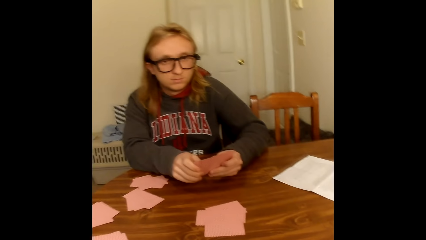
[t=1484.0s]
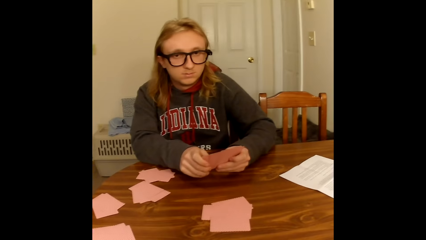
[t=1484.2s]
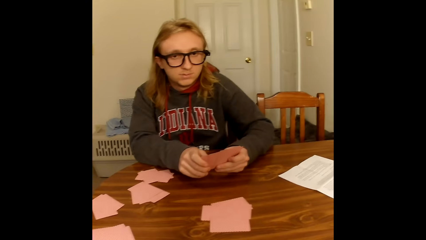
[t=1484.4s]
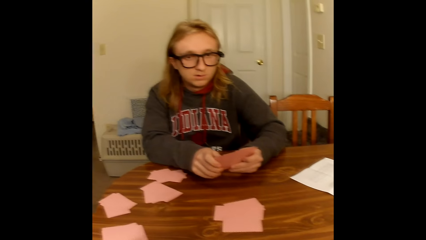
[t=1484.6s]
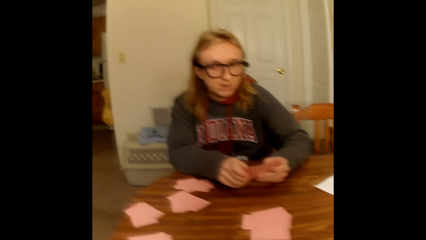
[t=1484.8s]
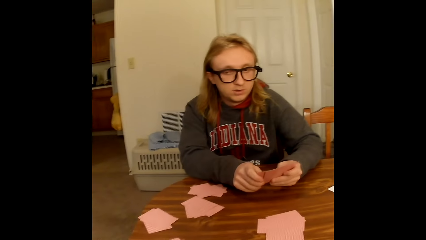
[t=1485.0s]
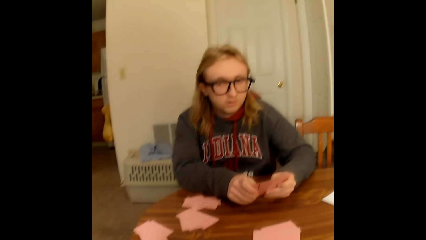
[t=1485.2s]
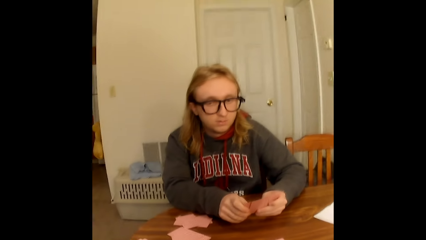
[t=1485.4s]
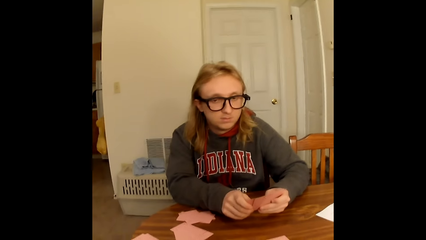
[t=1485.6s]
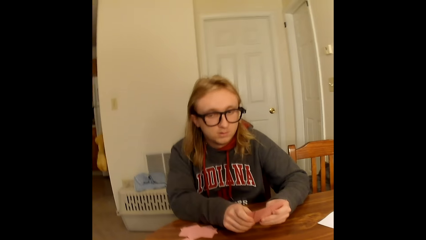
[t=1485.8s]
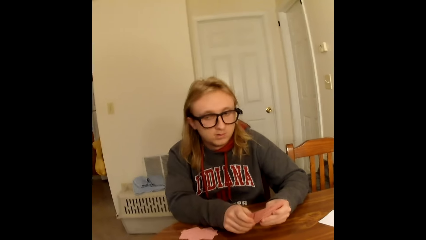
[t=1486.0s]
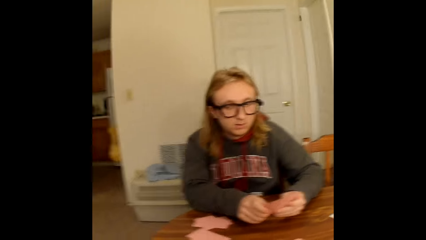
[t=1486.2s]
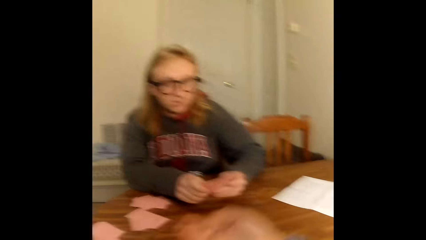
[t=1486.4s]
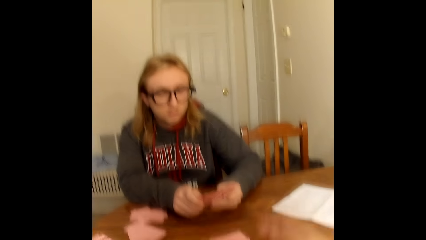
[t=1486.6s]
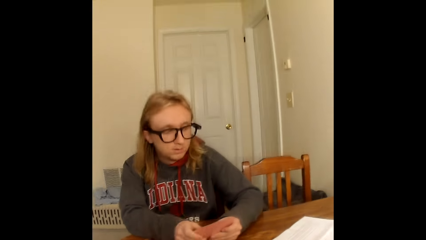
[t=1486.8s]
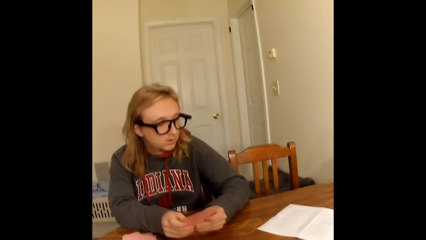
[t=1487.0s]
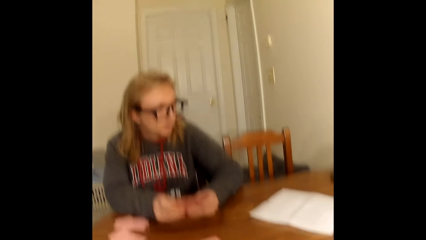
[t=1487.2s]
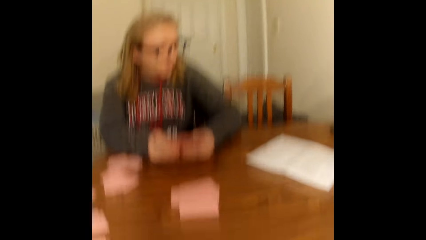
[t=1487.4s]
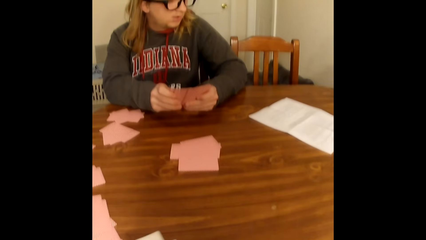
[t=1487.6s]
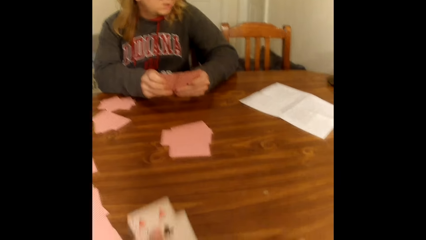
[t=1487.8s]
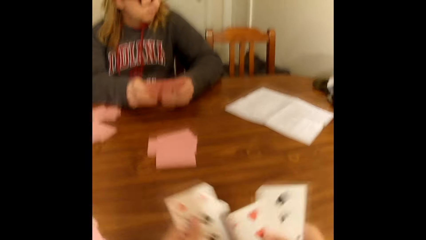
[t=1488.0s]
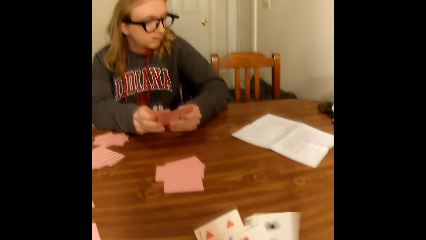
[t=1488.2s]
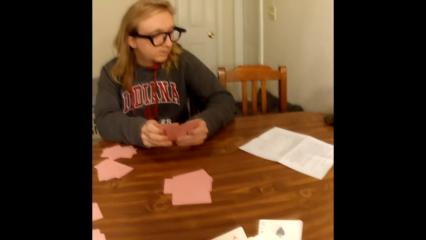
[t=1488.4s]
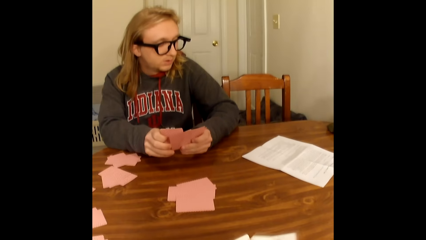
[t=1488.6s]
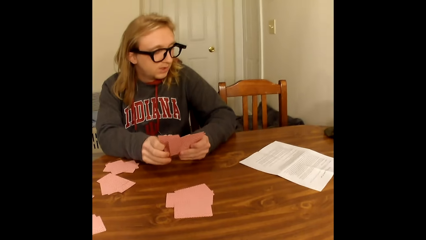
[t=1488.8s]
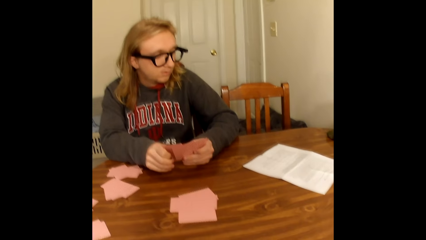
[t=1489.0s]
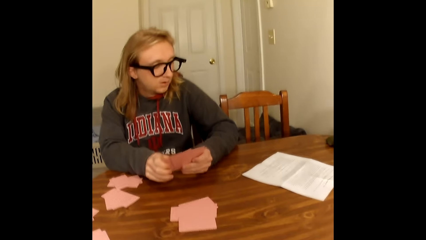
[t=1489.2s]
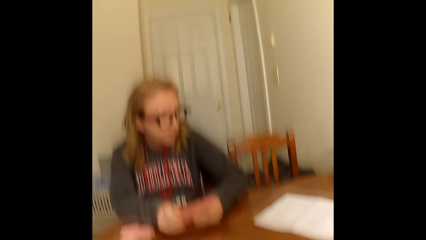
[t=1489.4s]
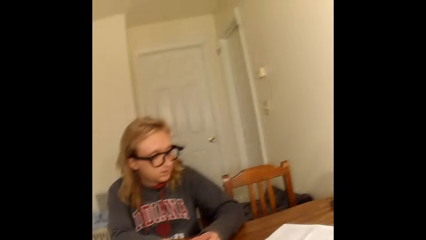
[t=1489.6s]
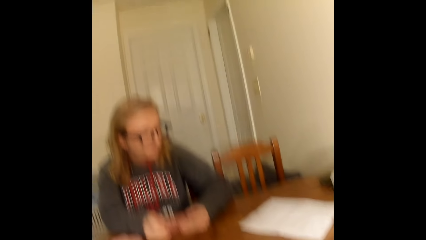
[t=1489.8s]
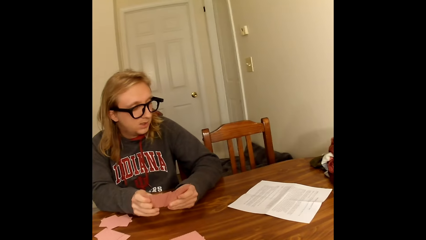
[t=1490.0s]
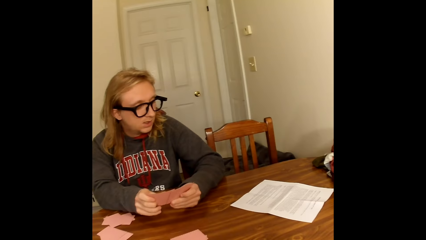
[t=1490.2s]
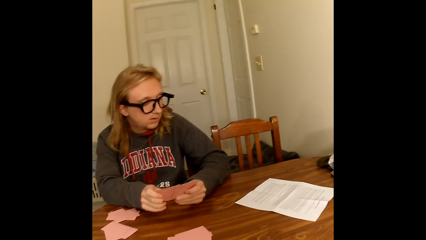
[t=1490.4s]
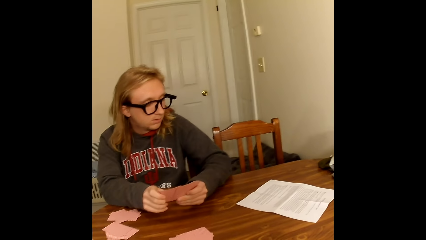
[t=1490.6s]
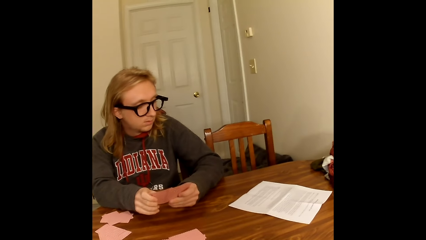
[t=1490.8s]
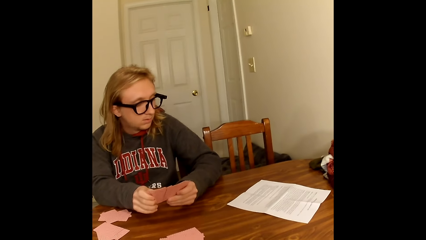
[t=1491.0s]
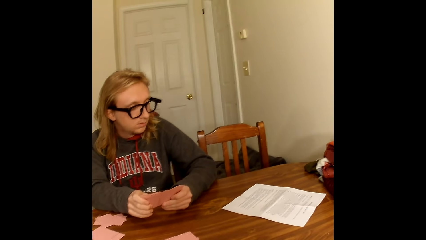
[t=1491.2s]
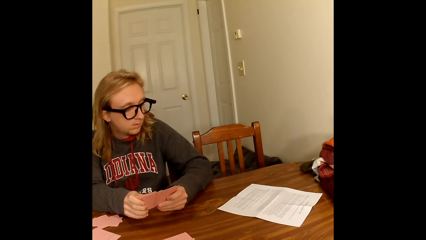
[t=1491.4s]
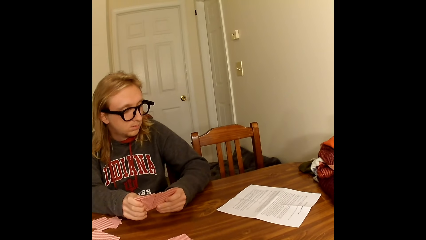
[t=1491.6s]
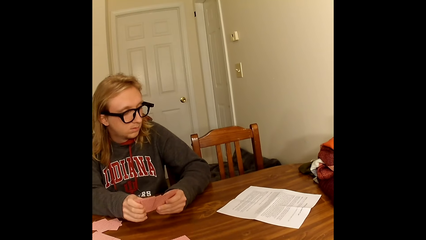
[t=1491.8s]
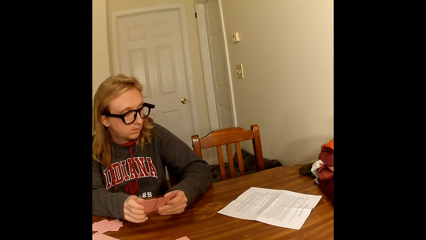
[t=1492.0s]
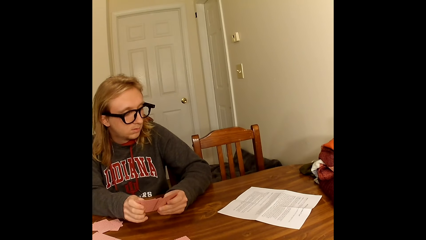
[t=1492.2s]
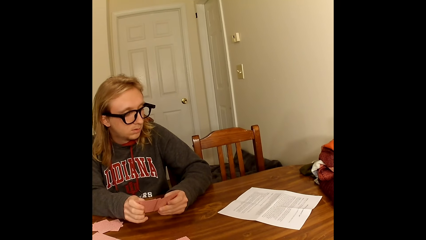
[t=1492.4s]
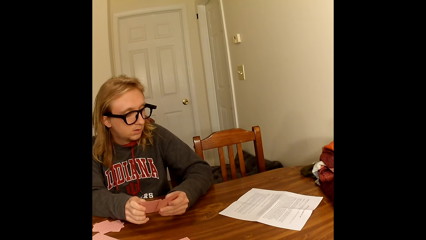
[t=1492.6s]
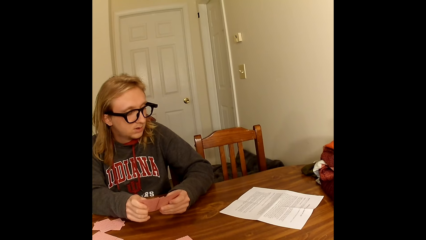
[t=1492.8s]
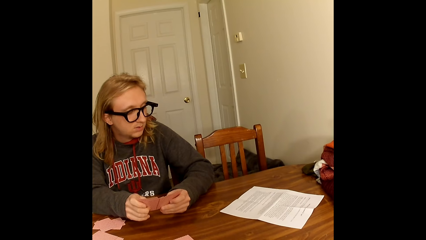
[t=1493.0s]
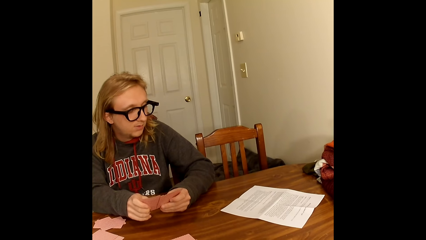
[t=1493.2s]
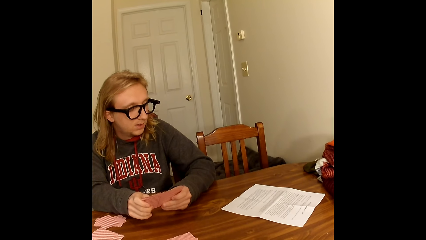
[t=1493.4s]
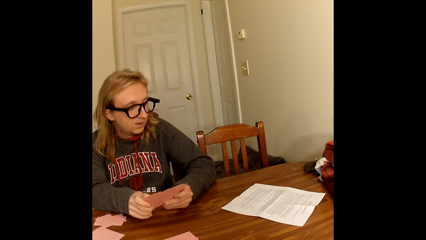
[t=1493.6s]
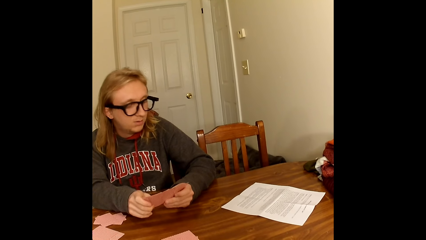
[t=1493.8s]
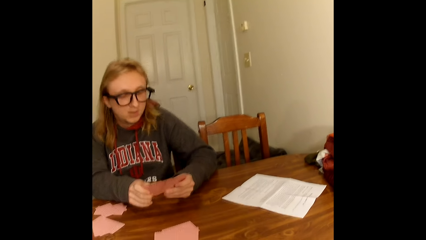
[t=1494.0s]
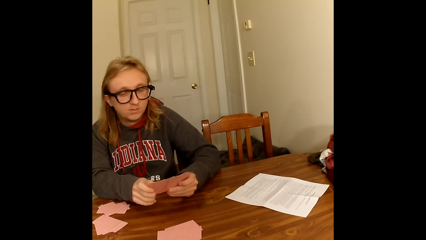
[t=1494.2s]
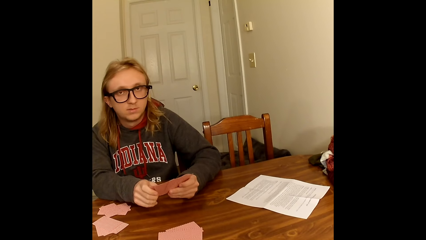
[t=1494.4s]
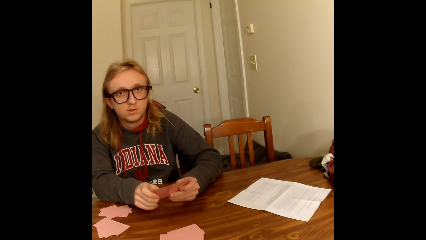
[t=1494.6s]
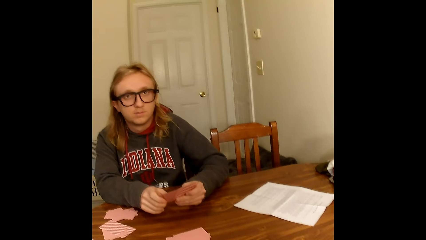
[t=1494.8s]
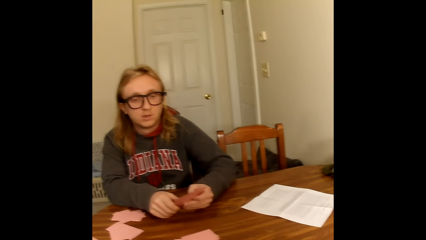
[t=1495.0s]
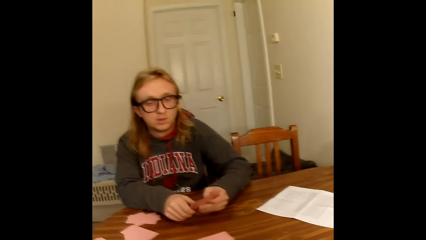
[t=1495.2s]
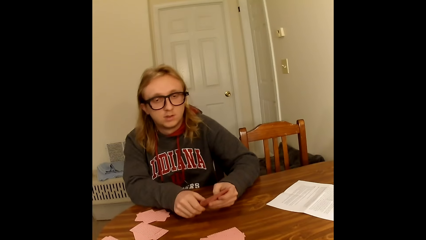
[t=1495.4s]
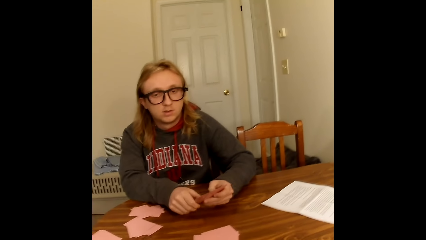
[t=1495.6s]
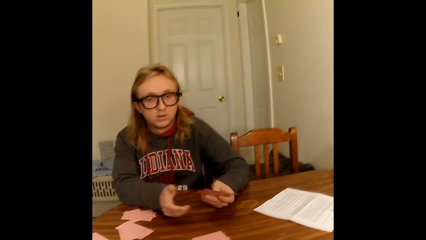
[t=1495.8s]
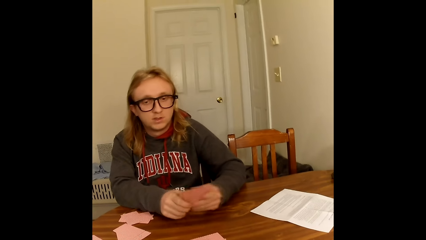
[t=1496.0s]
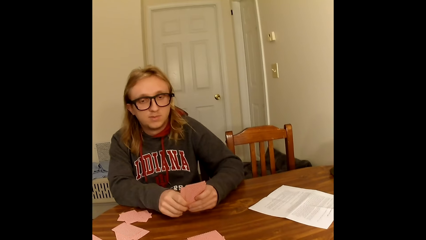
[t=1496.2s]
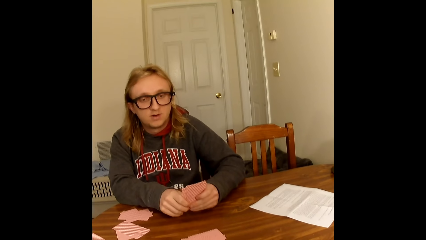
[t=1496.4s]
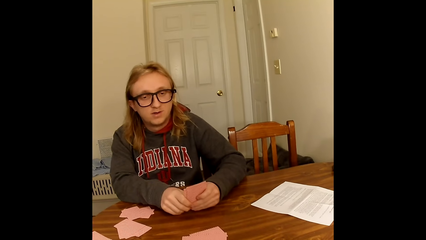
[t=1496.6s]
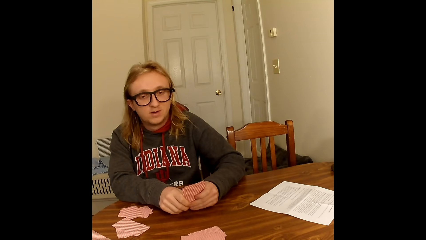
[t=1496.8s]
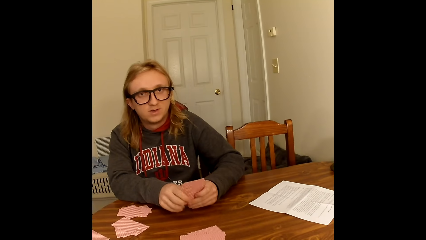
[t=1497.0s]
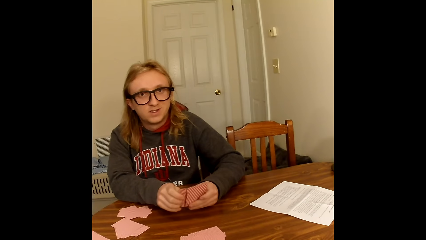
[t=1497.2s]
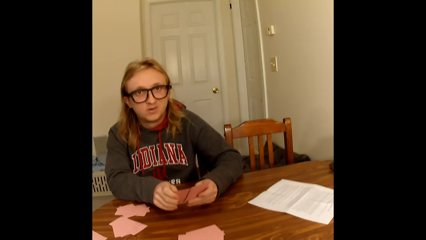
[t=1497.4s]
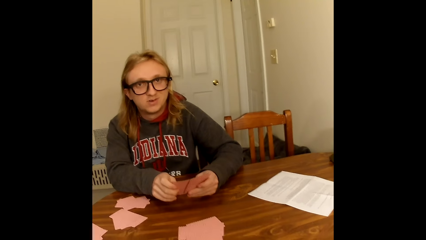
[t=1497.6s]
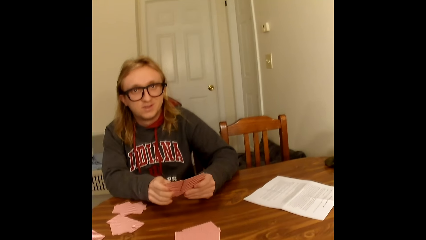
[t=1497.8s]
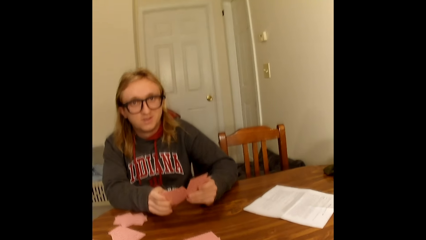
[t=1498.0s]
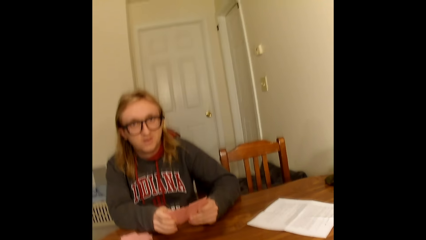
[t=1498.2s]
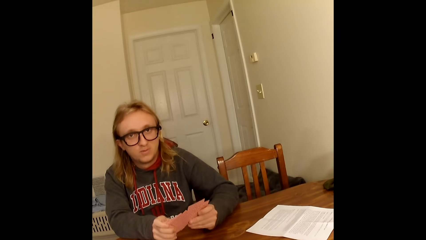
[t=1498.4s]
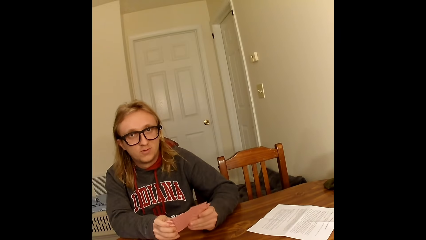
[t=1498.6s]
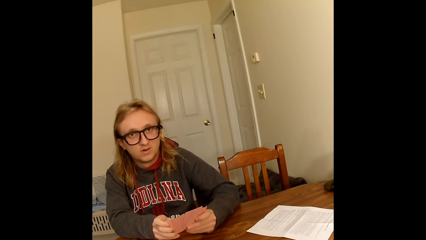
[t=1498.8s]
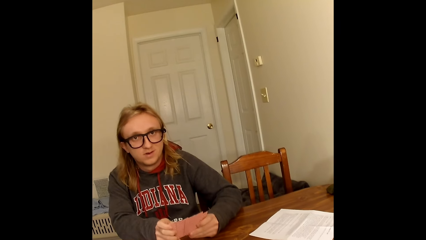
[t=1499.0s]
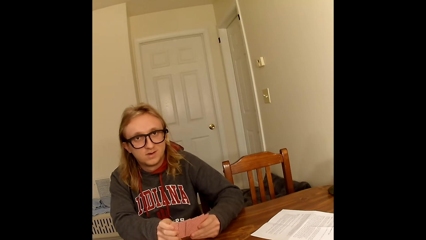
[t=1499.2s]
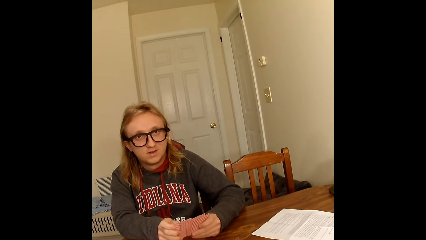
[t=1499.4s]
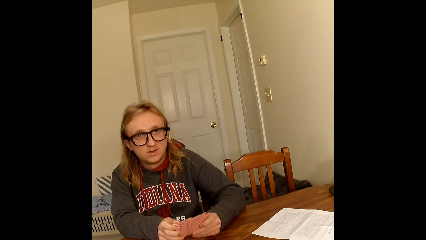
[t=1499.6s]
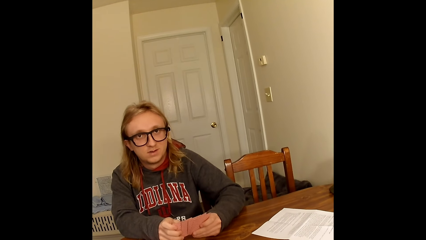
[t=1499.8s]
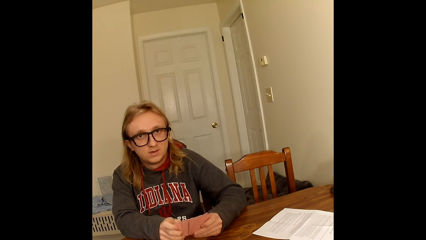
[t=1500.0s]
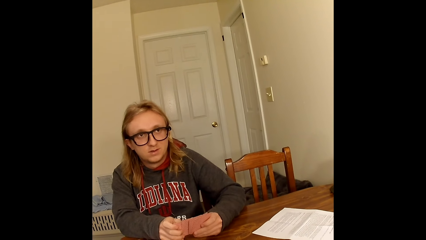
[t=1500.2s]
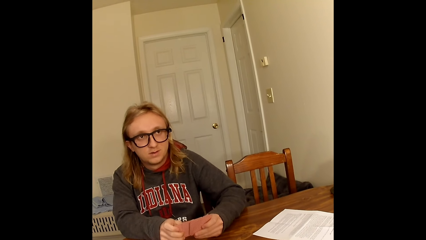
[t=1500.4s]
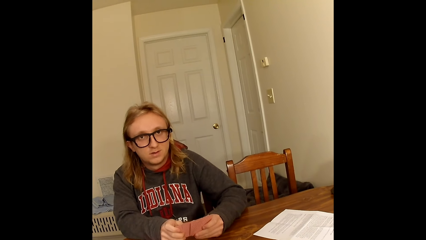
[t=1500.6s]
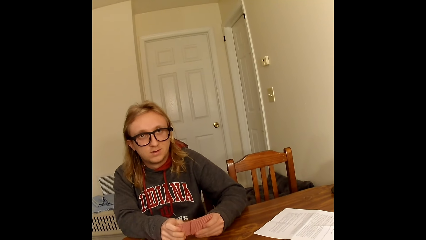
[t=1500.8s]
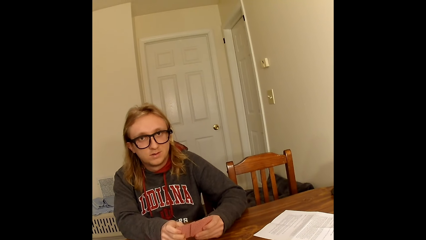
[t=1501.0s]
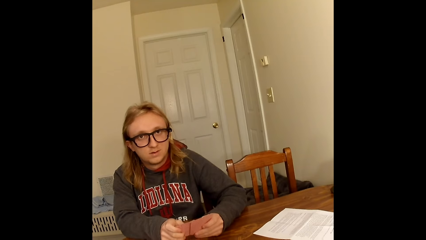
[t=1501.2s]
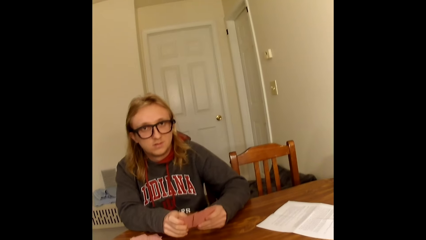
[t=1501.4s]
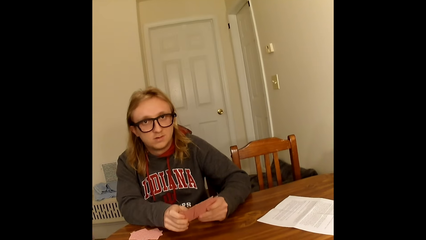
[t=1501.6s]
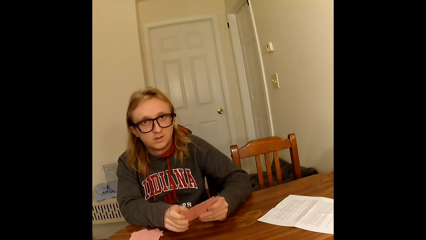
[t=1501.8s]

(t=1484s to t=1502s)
The camera wearer looks around. A man converses. The camera wearer converses and puts the cards on the table. The man converses and shuffles the cards in his hands with his thumbs. The camera wearer arranges the cards. The man looks at the paper and converses. The camera wearer puts the cards on the table. The man converses and looks around.
